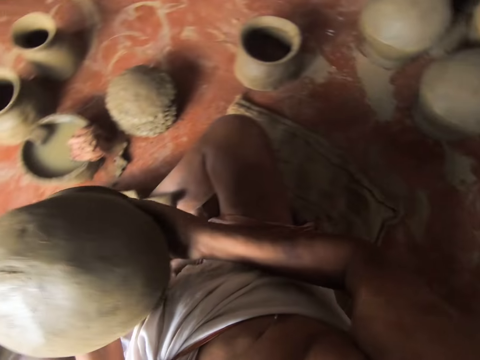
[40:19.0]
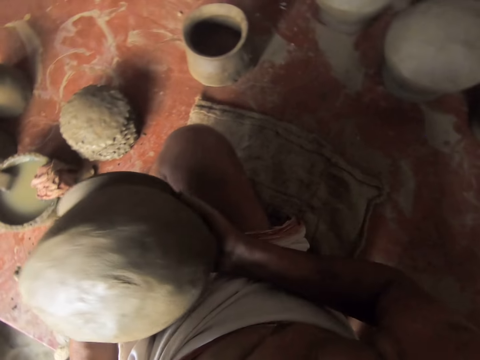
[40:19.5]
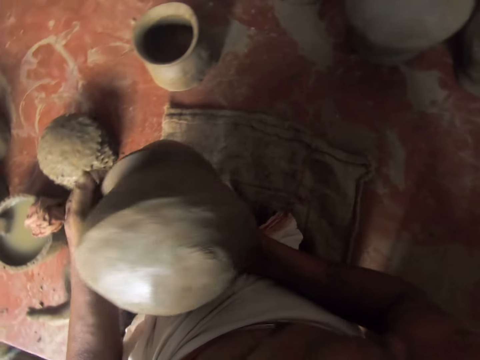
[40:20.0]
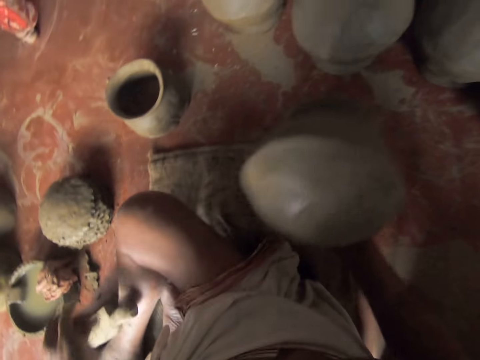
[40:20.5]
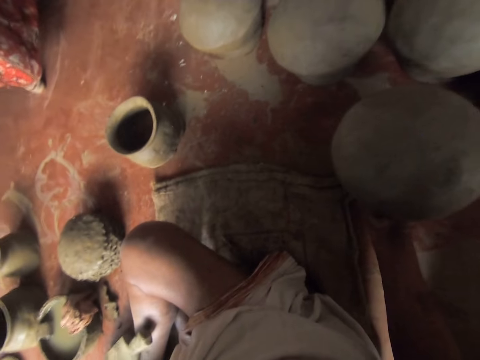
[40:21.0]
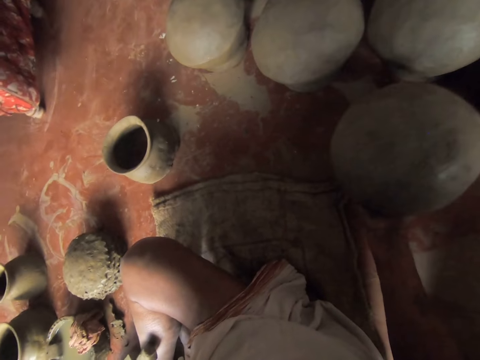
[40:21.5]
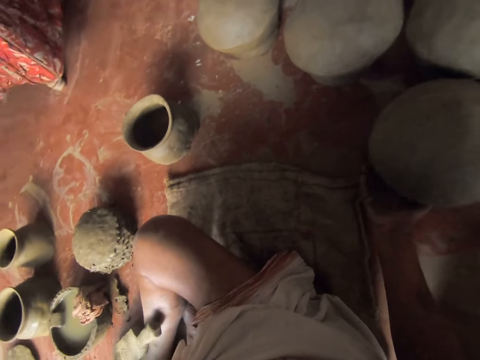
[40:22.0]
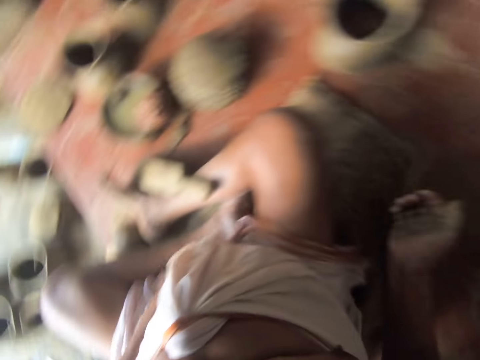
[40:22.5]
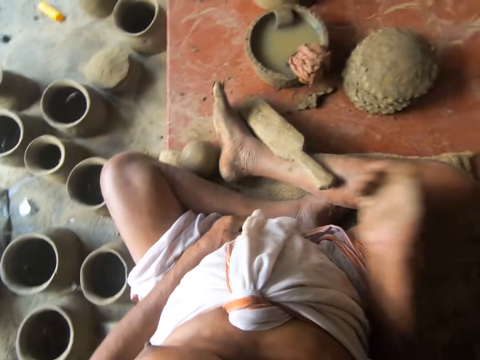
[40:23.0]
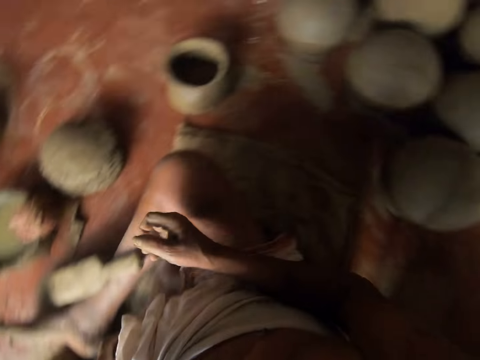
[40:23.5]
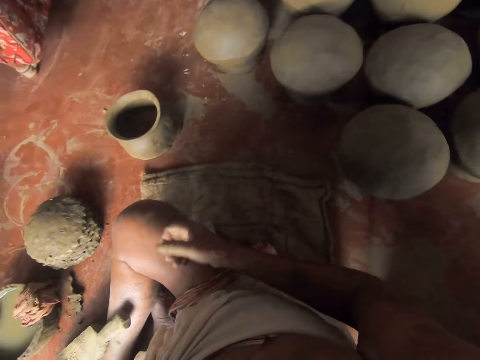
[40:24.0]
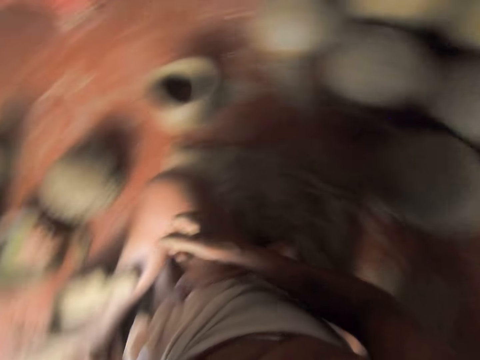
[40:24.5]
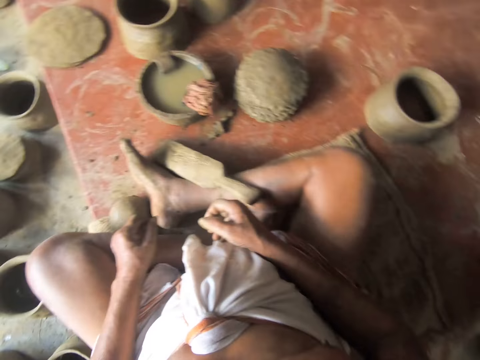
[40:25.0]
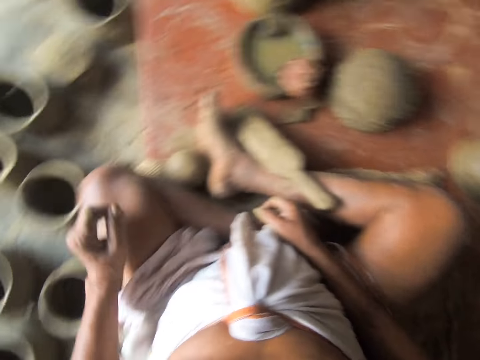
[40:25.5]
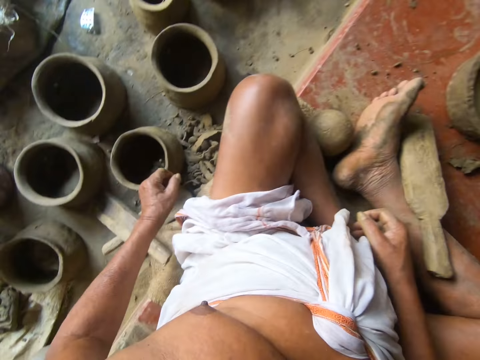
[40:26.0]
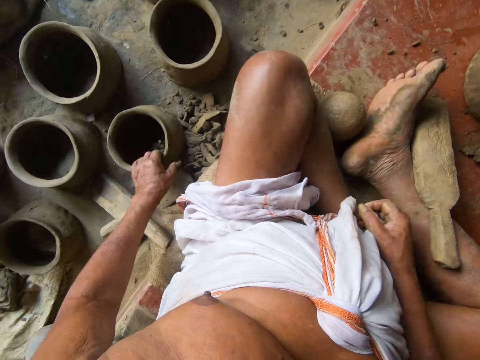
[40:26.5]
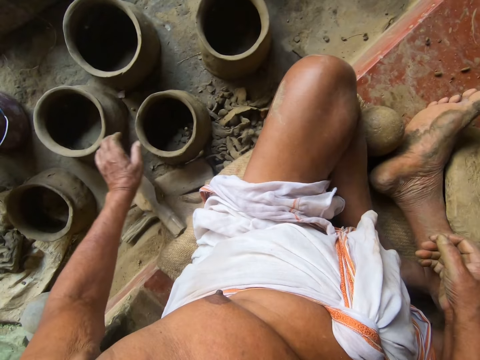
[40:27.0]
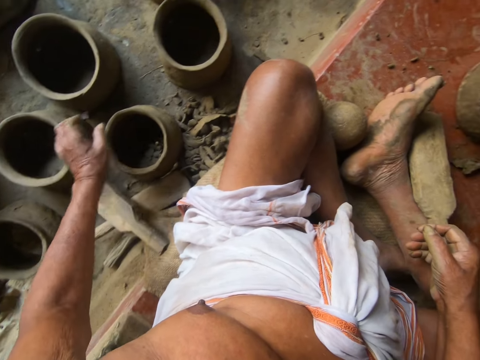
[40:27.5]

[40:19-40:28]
The camera wearer places the pot on the ground. They look around. They touch the pot.

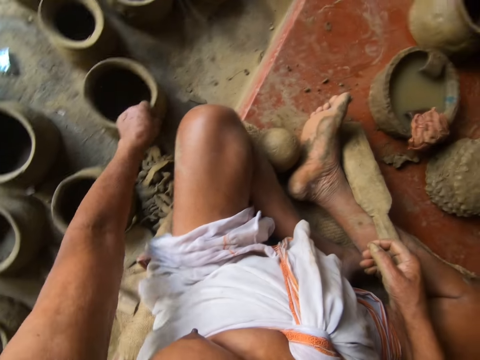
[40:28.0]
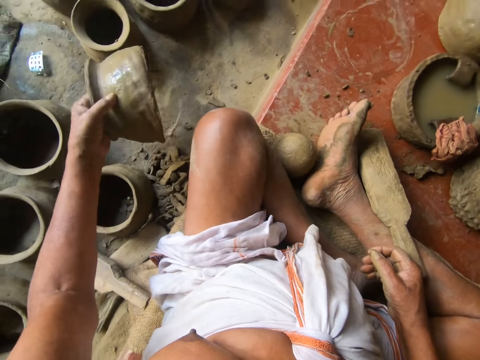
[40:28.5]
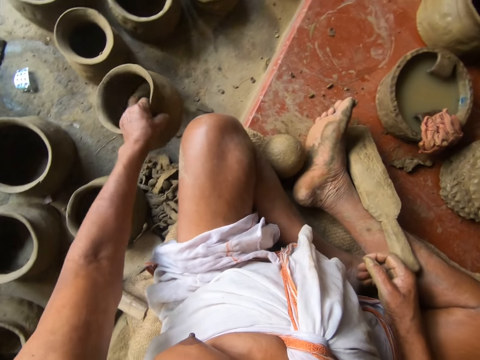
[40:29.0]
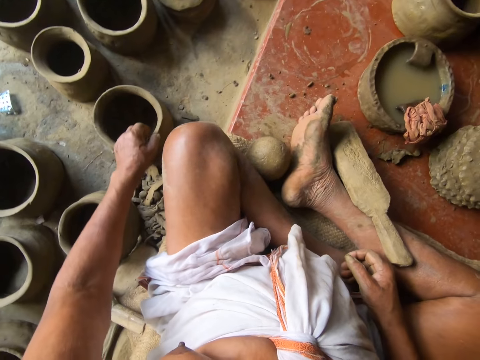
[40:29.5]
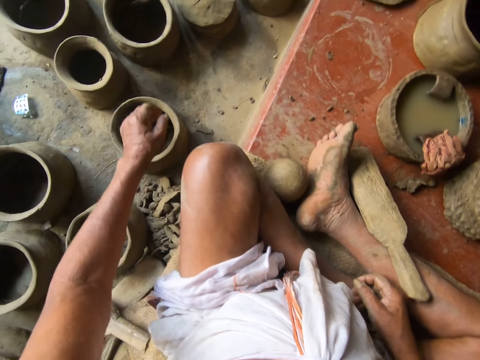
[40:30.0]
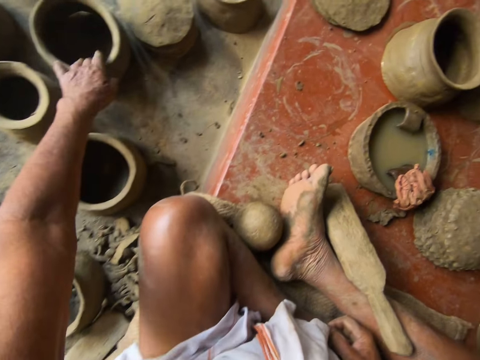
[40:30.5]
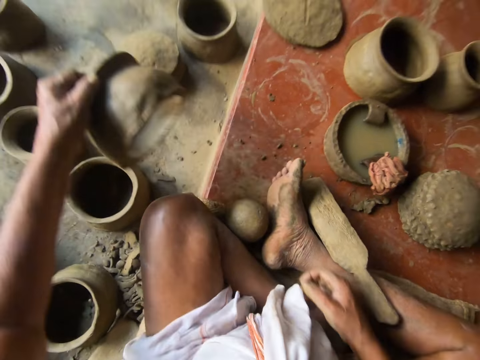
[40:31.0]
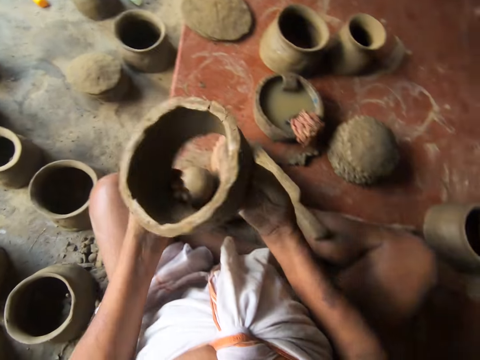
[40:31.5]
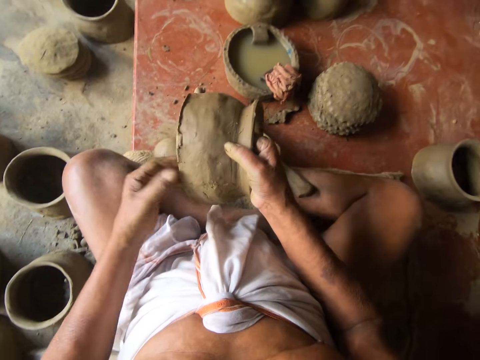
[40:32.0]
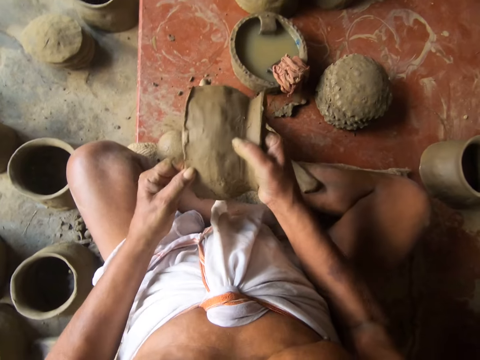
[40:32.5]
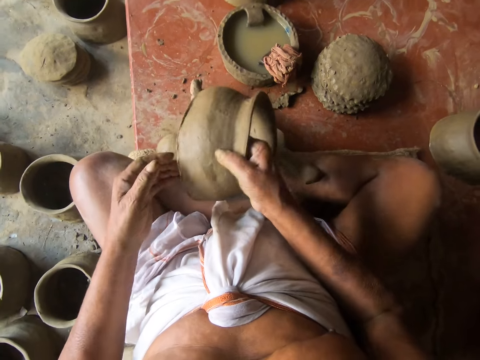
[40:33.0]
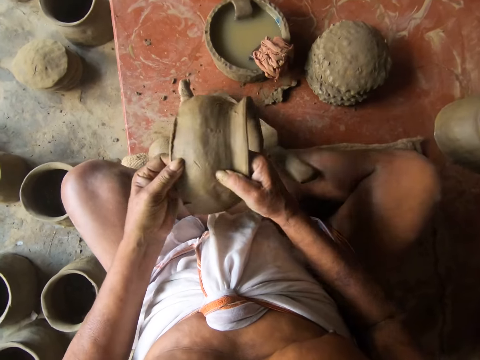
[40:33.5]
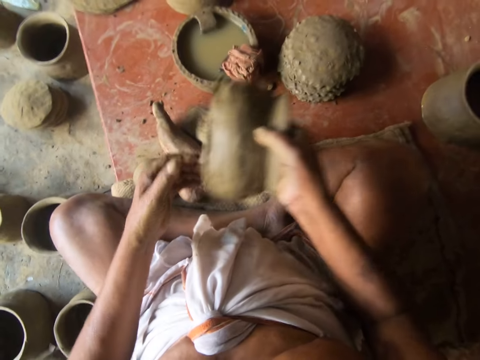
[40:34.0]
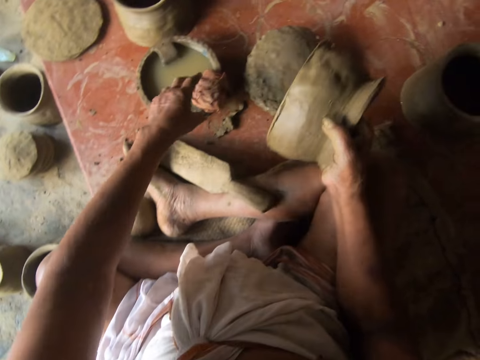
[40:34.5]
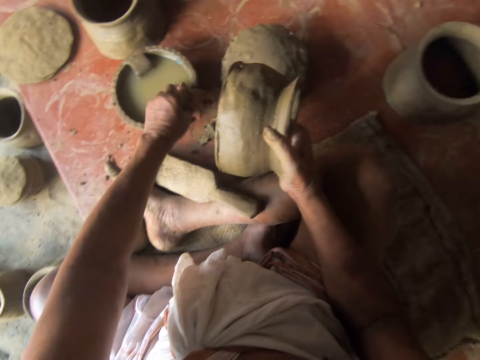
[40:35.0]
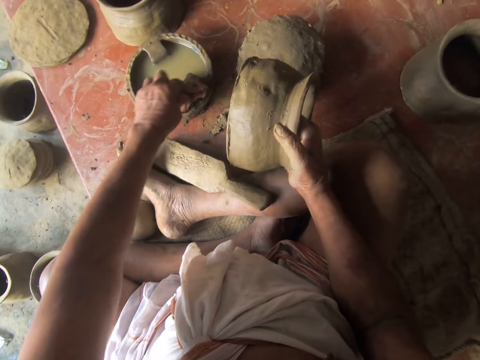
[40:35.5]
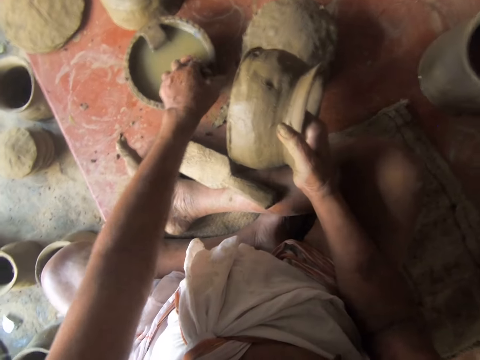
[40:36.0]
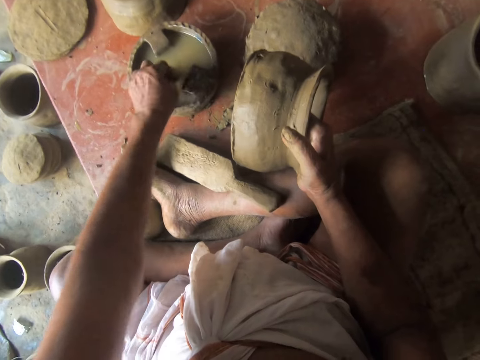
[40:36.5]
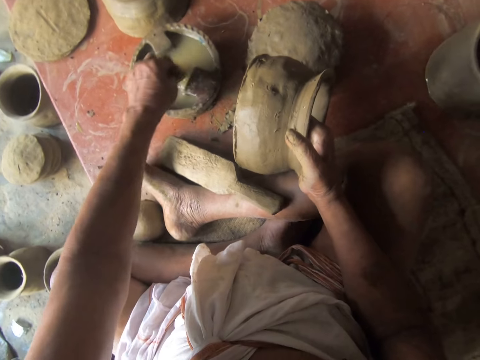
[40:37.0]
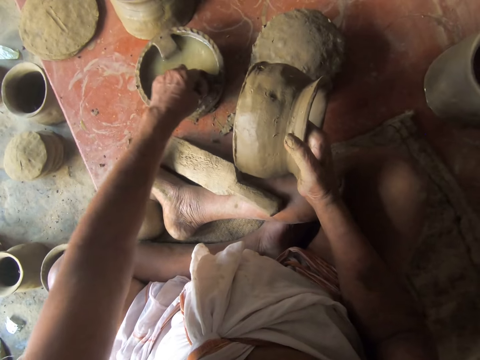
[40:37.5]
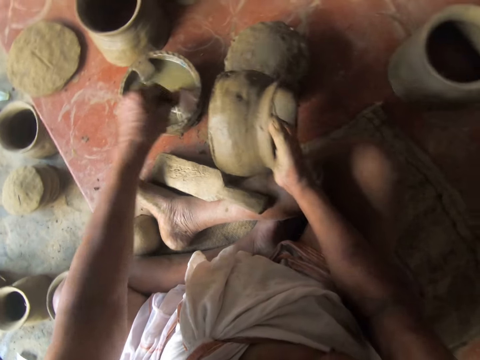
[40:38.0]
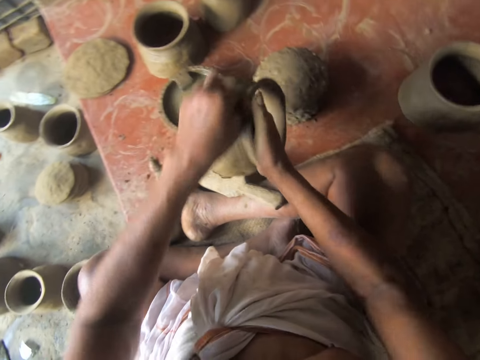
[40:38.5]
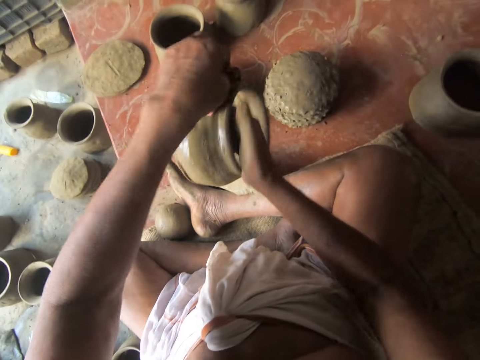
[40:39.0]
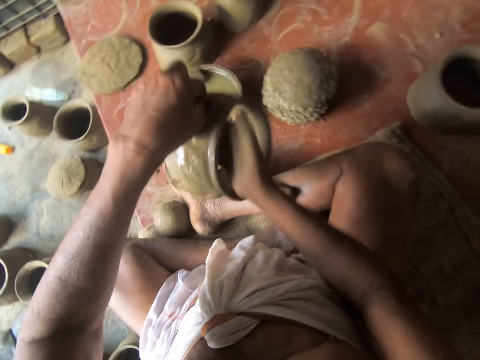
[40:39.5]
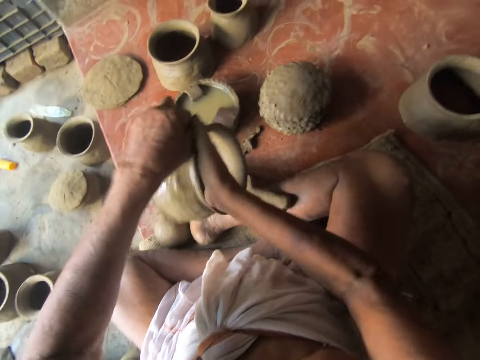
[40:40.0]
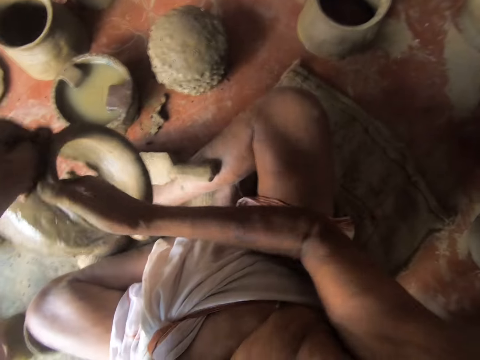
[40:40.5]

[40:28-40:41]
The camera wearer moves their hand around. They pick up the moulded pot. They drop the pot. They pick up another moulded pot. They hold the pot, touch the pot. They look at the moulded pot. They pick up the piece of cloth. They wet the cloth. They wipe the moulded pot.

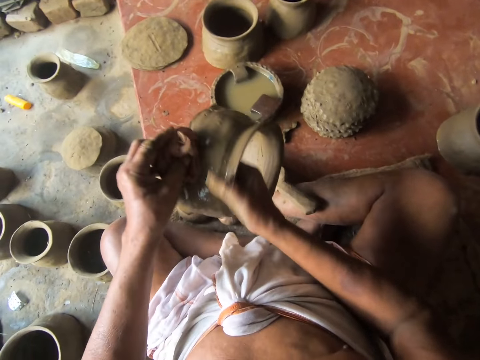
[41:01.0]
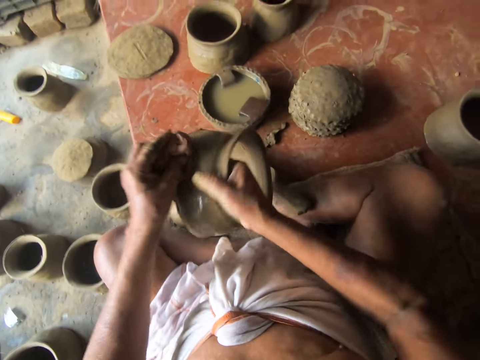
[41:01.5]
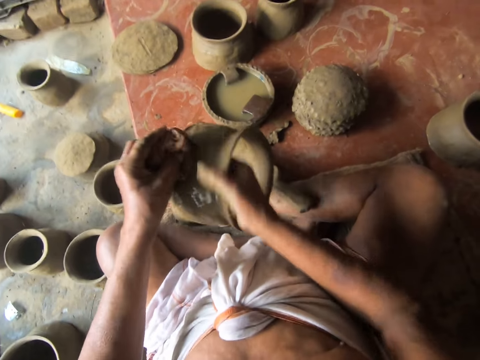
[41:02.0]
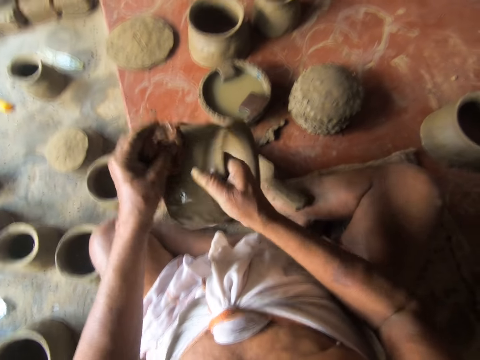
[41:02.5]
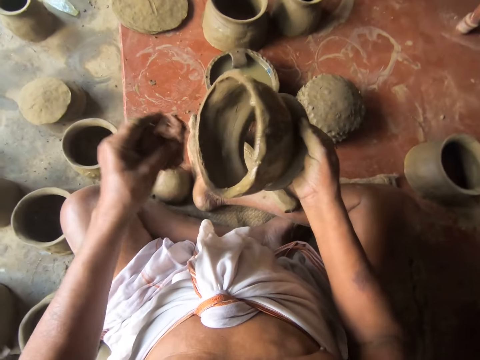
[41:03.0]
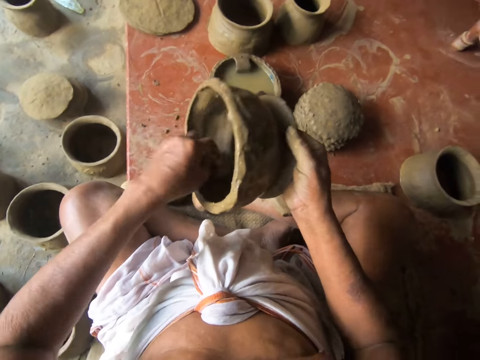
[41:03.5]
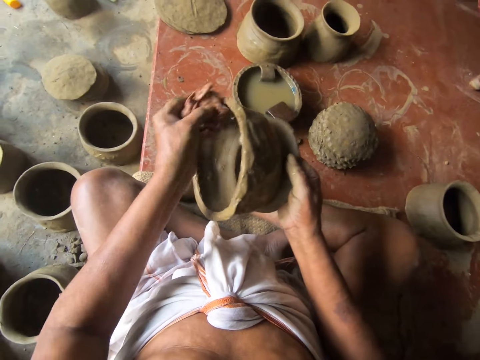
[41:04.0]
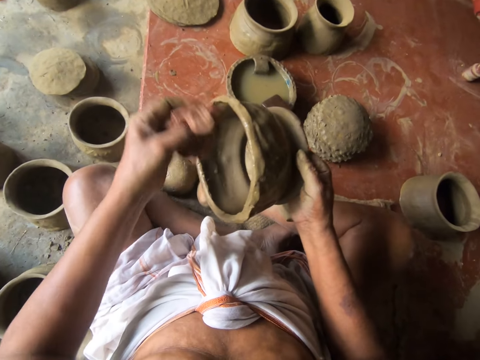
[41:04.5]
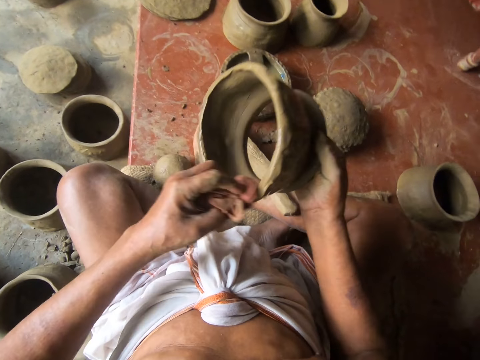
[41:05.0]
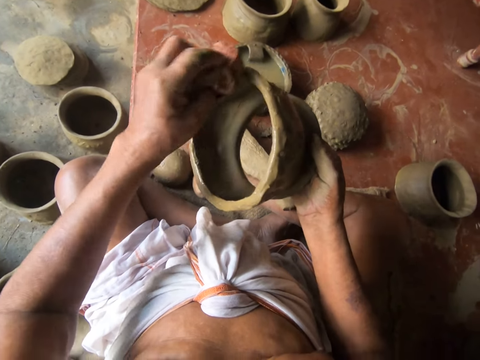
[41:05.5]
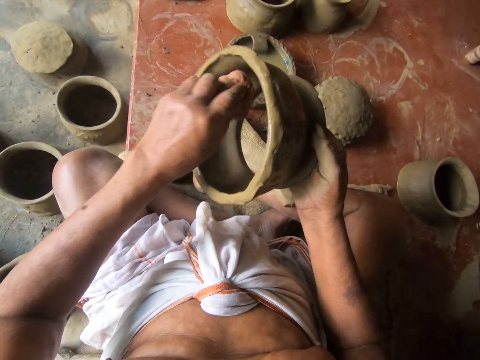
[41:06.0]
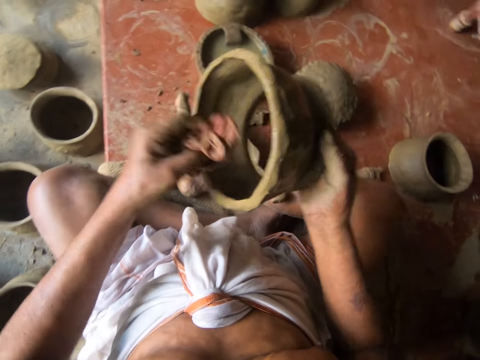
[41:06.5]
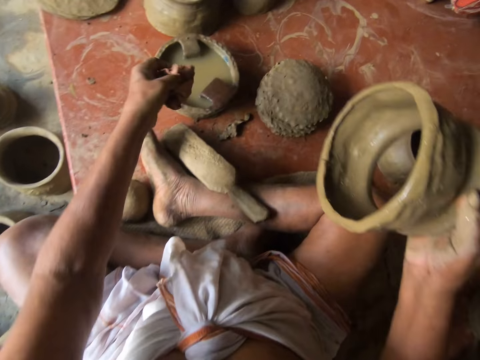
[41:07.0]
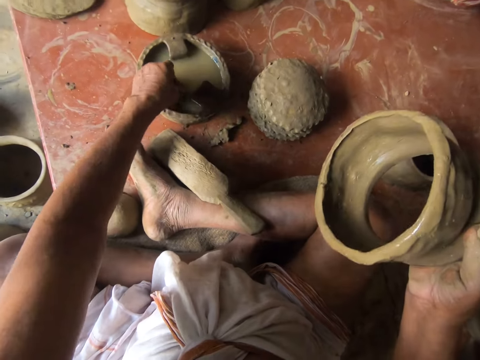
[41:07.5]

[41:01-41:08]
The camera wearer turns a clay pot. They stop. They smoothen the inside of the pot with a wet piece of cloth. They stop. They dip the piece of cloth in water.
